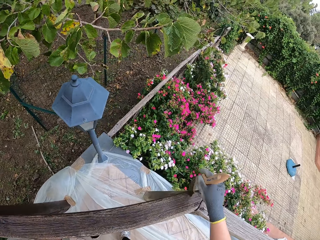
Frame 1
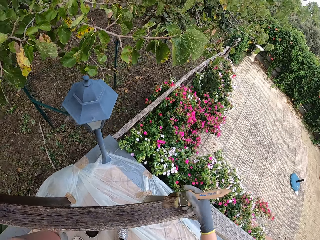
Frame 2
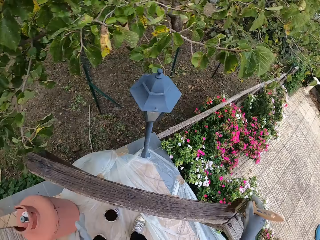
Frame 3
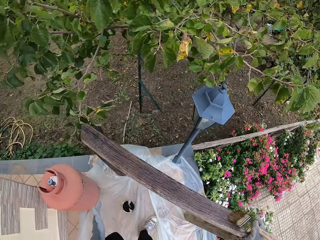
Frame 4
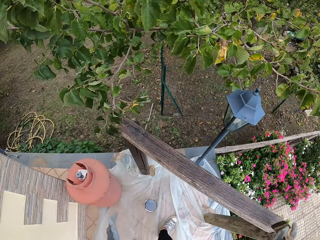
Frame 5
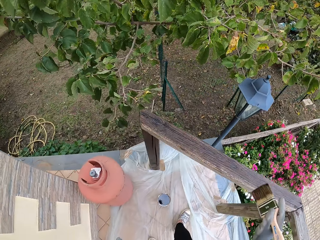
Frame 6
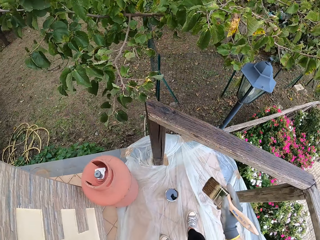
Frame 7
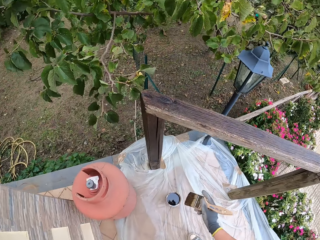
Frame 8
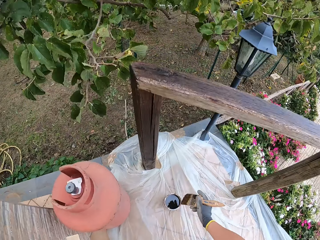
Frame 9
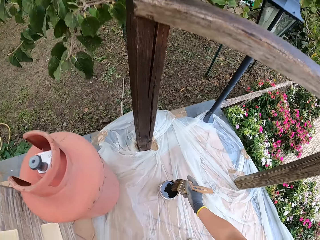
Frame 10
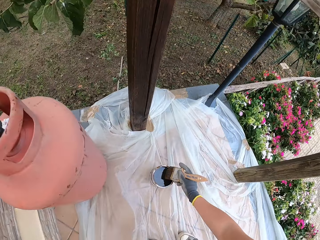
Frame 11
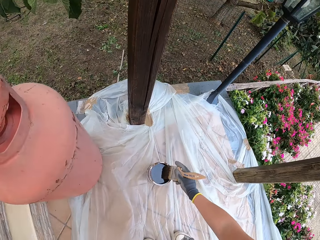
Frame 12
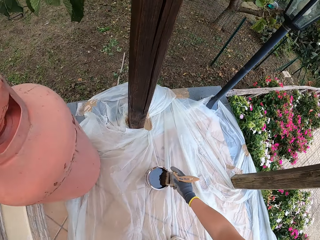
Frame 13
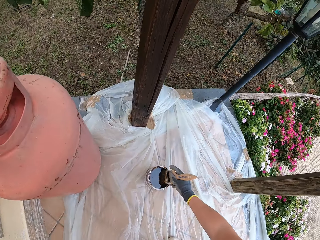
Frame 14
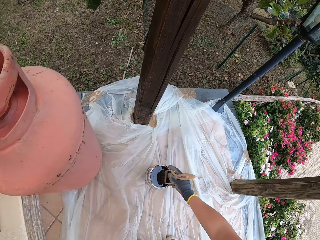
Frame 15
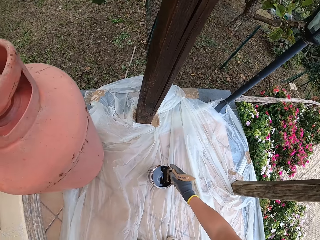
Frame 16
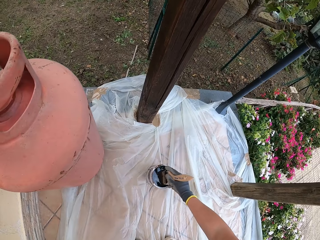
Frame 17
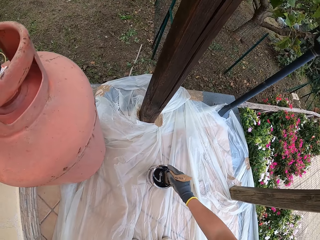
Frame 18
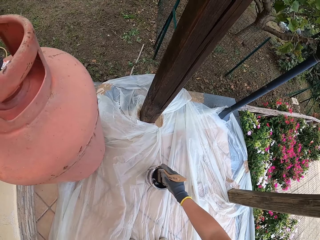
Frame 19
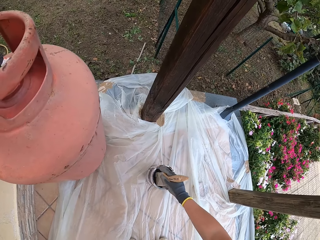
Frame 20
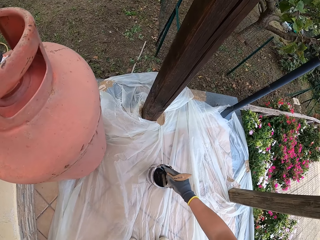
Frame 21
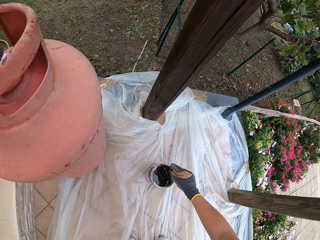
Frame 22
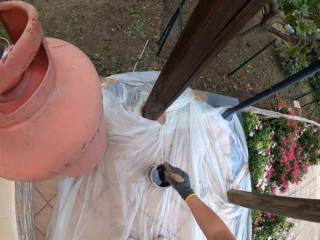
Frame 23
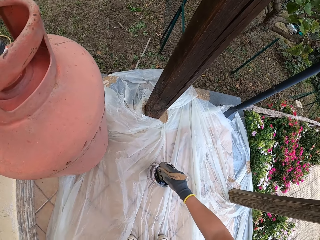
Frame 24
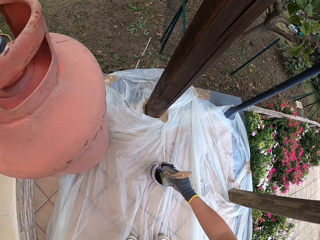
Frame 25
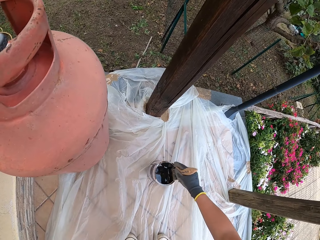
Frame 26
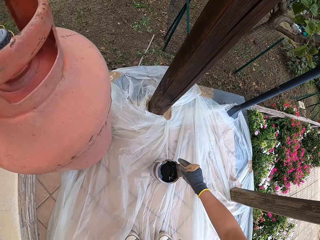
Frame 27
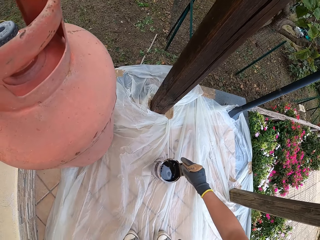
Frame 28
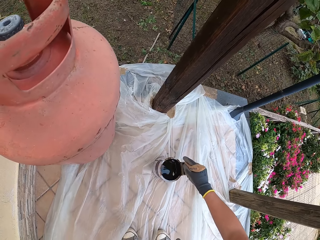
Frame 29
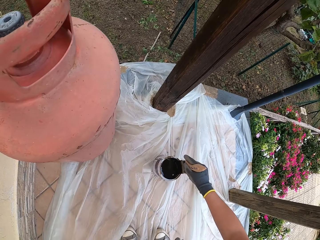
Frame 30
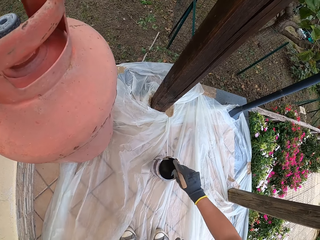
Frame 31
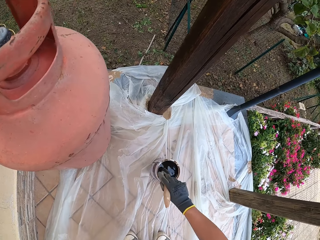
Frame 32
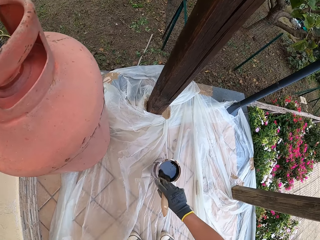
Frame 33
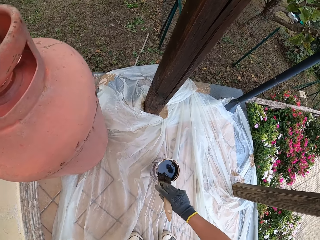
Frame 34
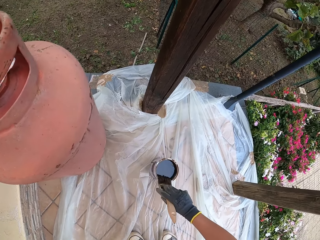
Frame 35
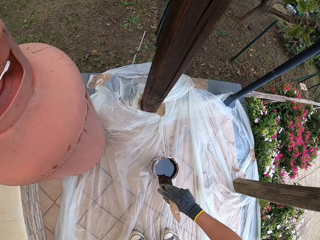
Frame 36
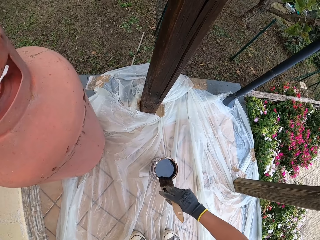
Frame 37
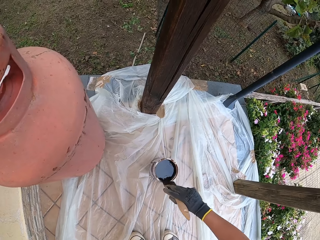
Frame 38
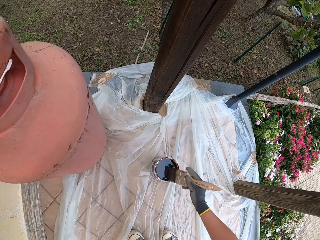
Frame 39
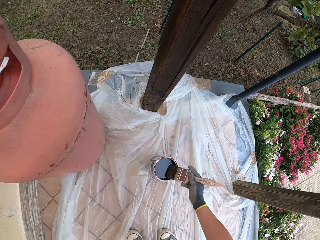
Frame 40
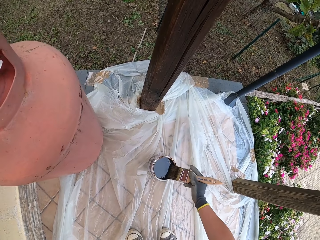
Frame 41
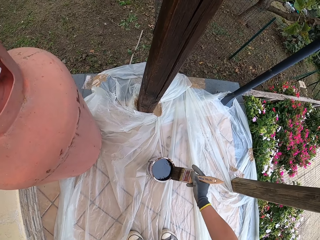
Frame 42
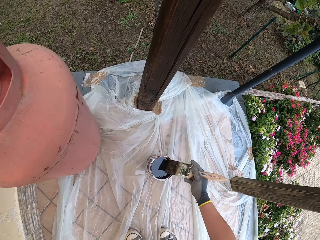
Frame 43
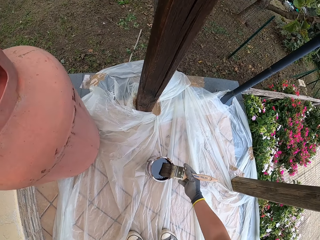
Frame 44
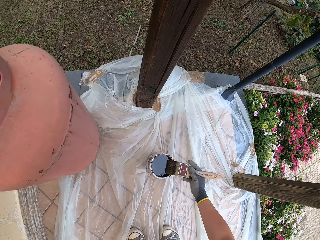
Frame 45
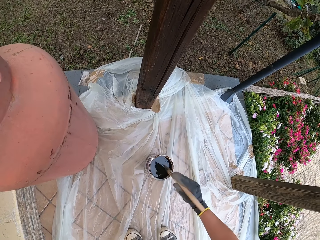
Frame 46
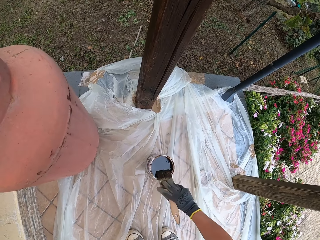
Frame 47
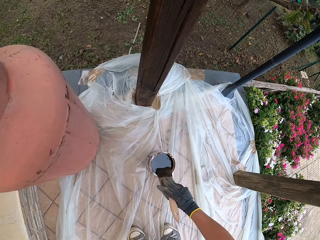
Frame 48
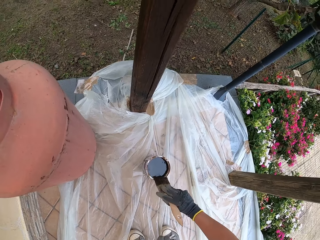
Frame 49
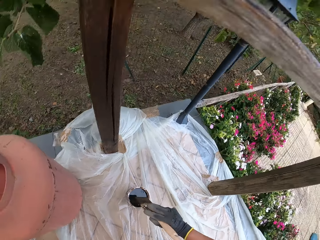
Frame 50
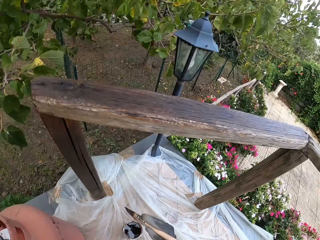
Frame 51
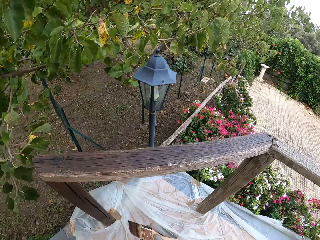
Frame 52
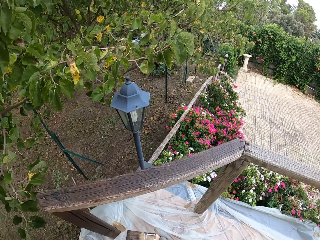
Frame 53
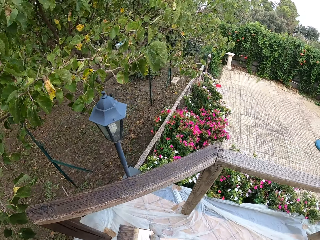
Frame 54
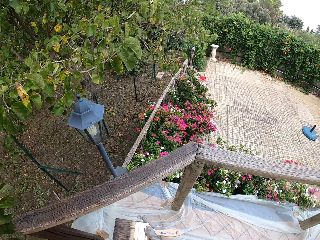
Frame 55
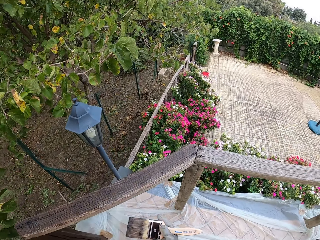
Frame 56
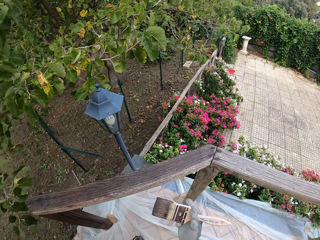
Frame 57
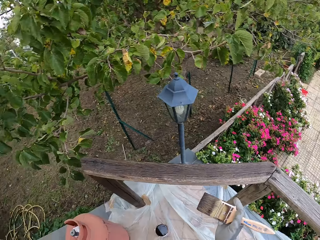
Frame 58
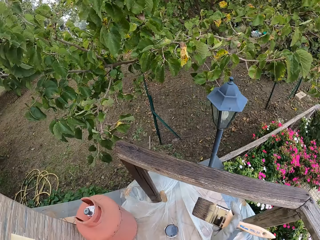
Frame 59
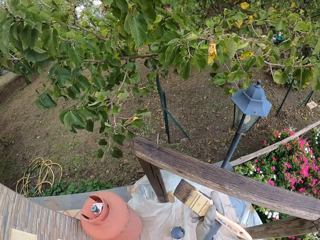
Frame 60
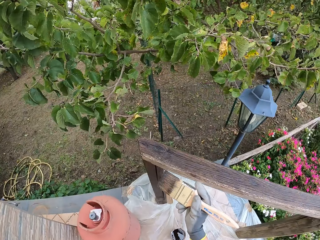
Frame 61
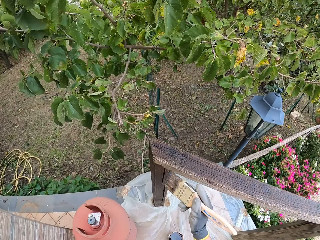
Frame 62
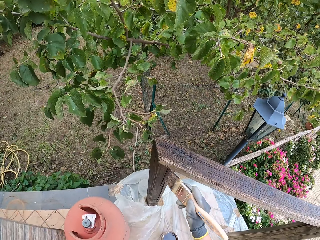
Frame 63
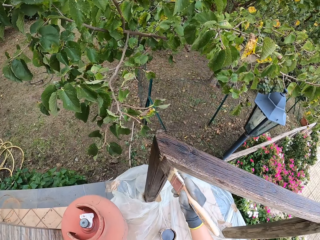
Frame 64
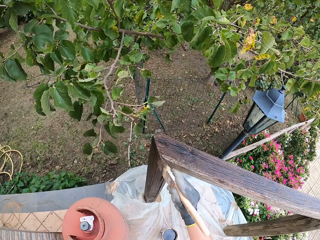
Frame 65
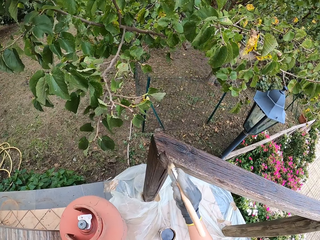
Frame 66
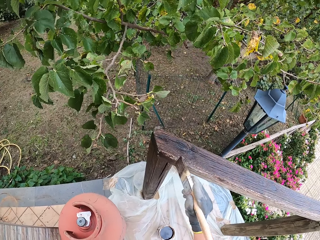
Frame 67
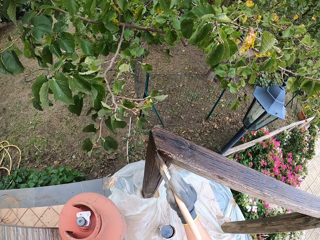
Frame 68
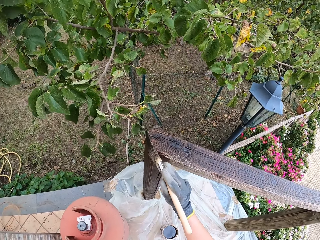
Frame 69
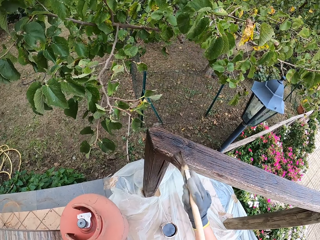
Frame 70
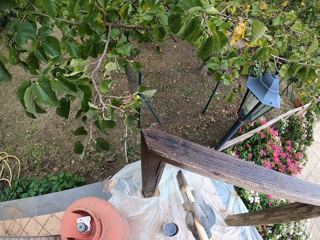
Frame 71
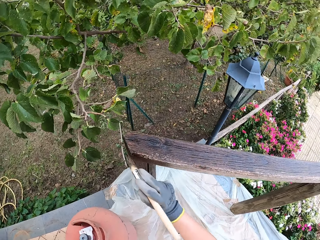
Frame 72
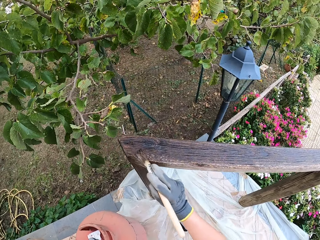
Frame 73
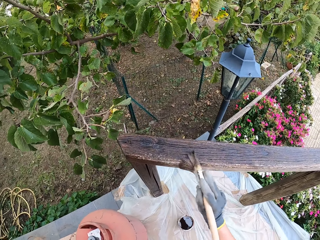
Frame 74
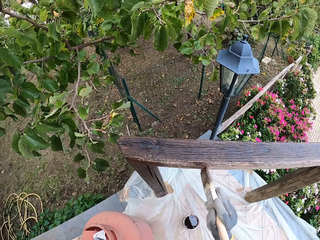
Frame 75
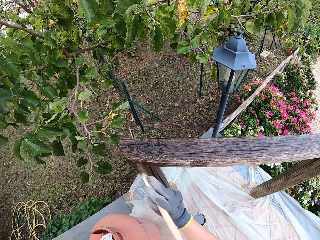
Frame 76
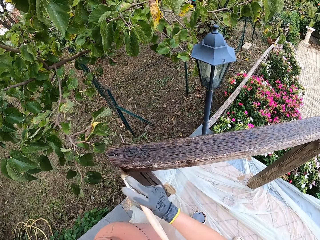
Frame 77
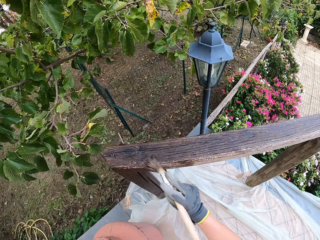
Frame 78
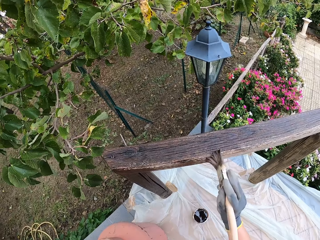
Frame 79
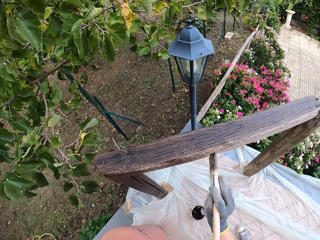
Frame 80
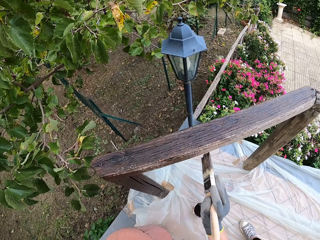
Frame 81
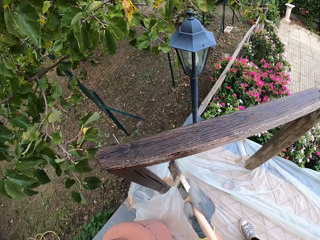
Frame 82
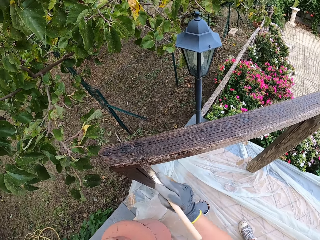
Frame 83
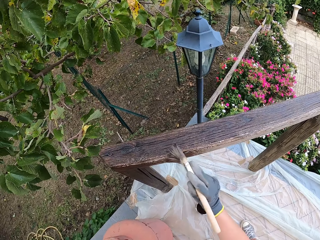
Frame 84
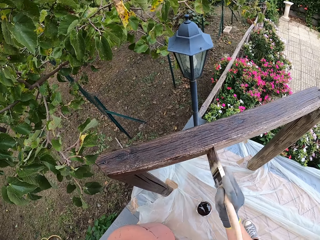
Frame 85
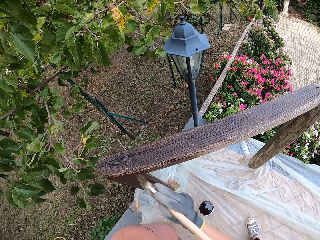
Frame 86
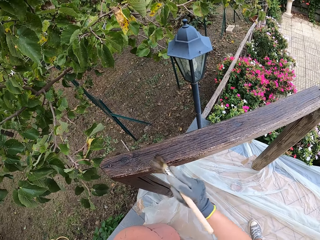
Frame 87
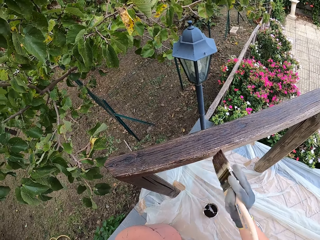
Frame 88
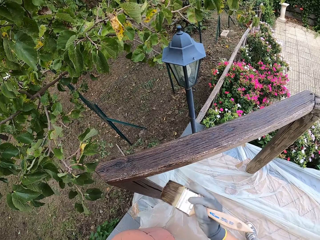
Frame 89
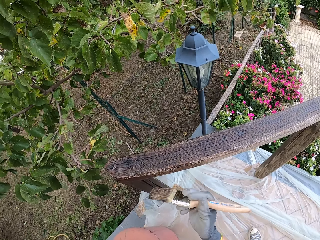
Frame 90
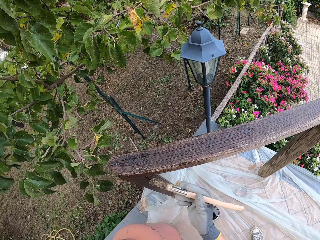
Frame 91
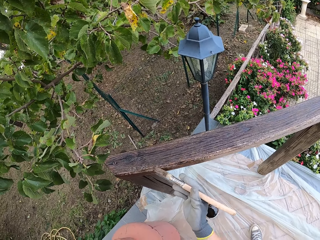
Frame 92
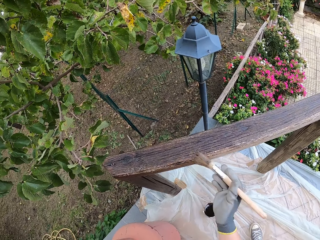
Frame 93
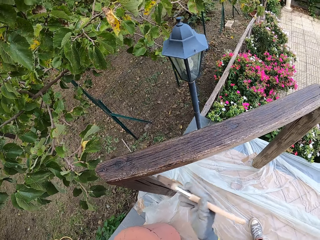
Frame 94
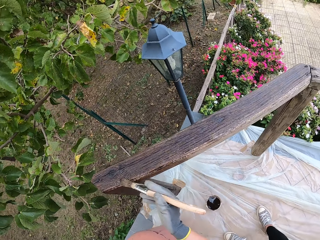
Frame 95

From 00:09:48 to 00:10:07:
The camera wearer bends. They dip the paintbrush into the paint can and wipe the excess paint on the paint can. They stand. They paint a pole.

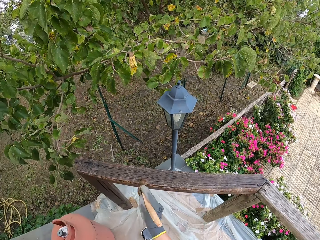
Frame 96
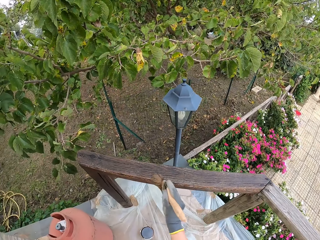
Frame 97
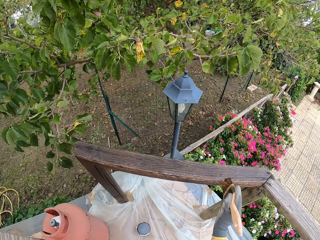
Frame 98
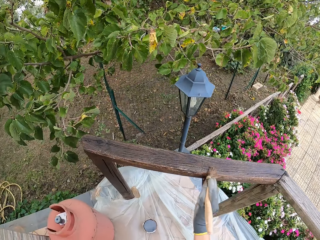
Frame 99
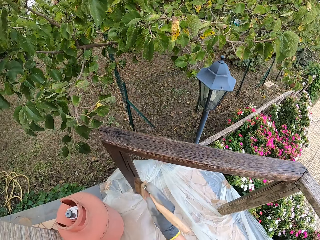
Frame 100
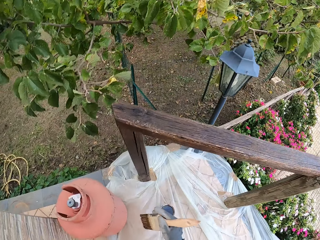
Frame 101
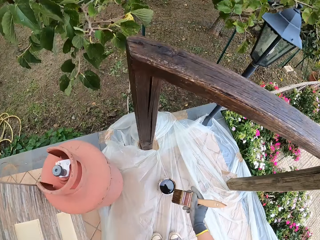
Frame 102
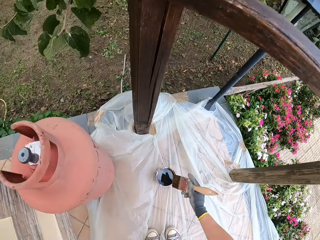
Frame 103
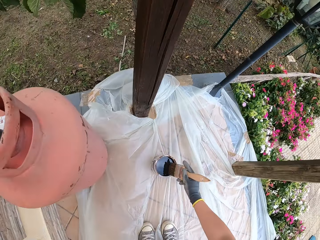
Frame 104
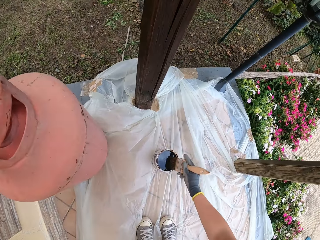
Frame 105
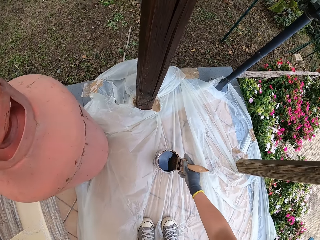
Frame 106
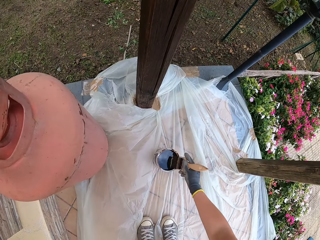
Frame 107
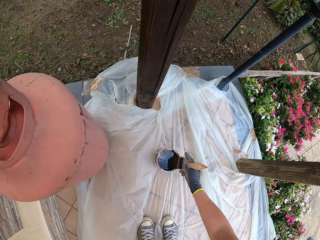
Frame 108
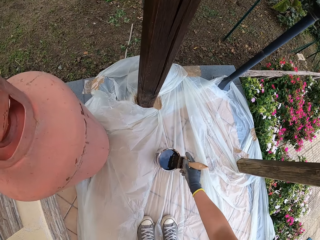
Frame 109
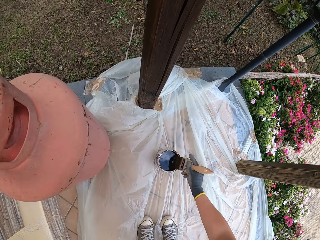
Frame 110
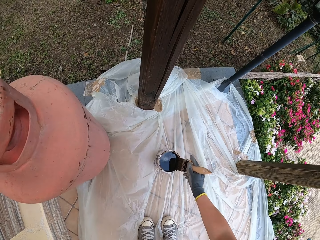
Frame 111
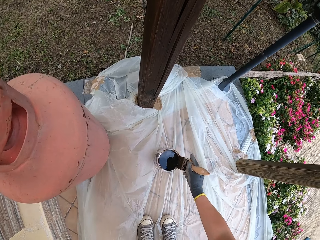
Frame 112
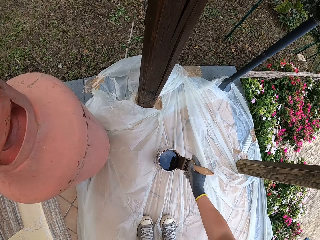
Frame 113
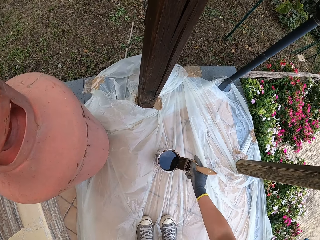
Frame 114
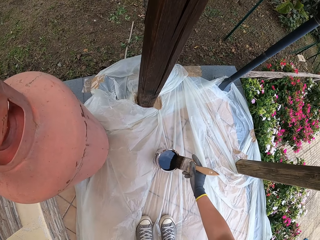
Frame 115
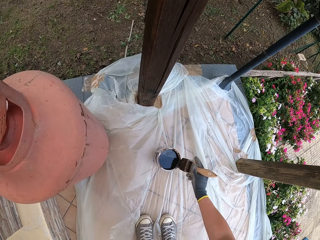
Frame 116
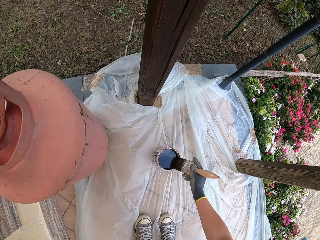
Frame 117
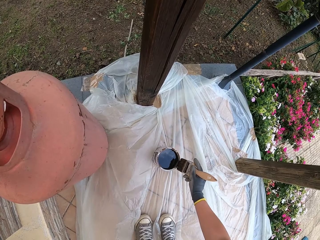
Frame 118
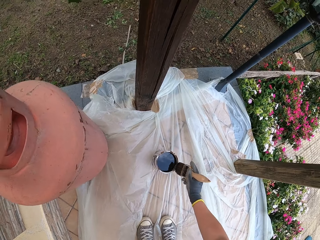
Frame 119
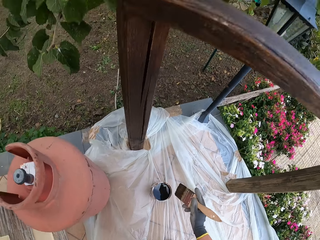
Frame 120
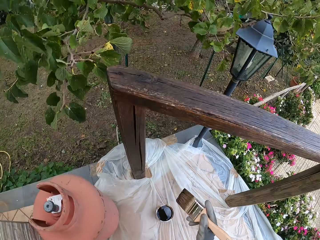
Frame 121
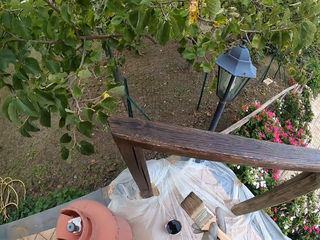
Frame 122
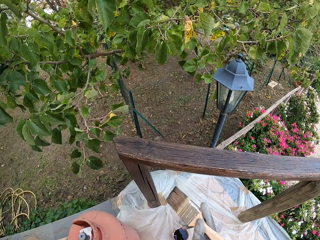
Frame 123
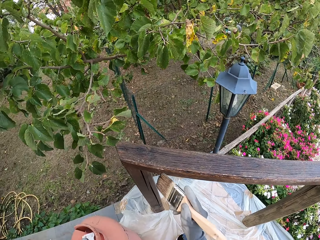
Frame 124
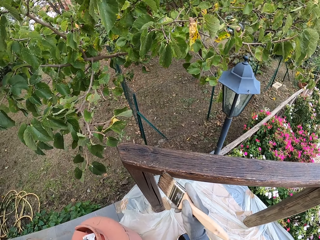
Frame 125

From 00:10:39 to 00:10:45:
The camera wearer bends. They dip the paintbrush into the paint can and wipe the excess paint on the paint can. They stand.
